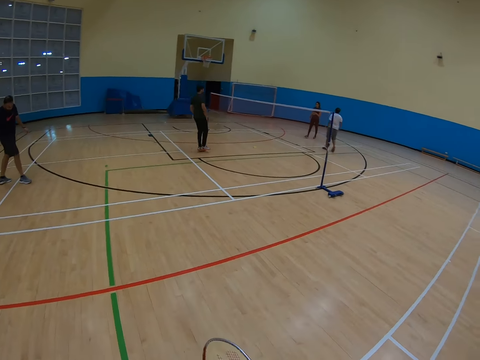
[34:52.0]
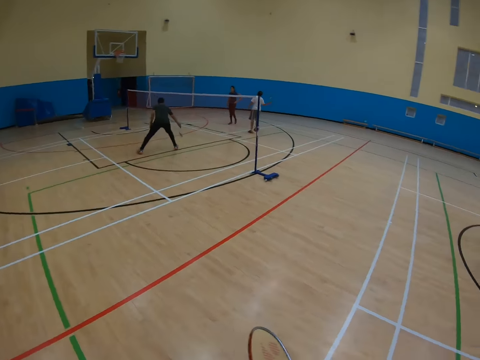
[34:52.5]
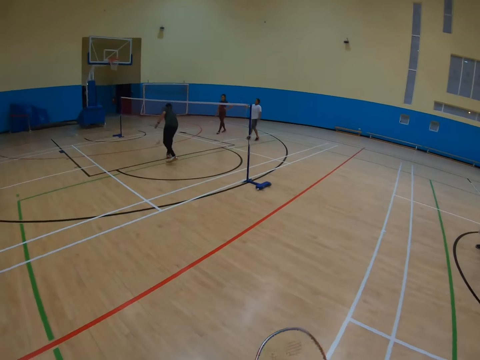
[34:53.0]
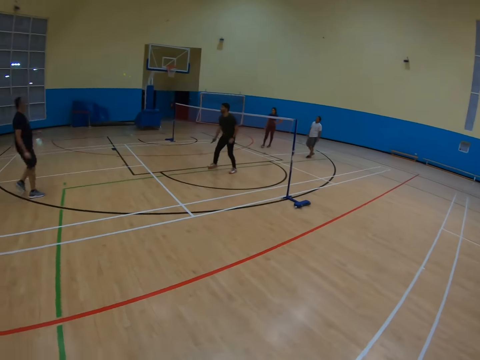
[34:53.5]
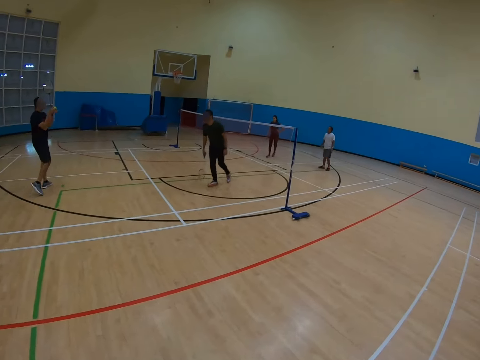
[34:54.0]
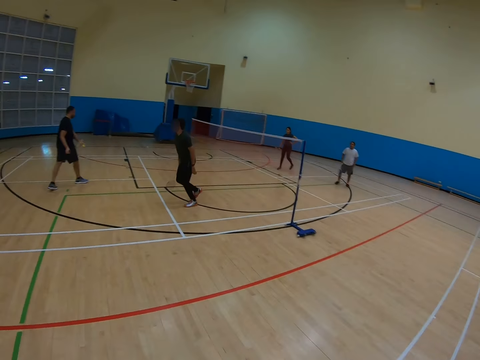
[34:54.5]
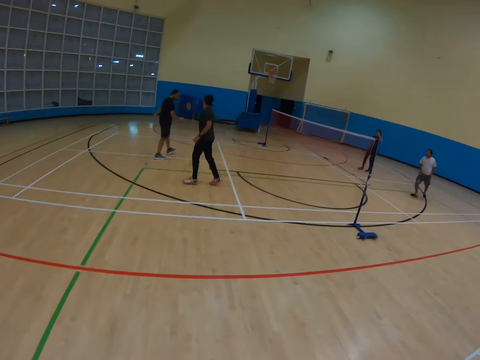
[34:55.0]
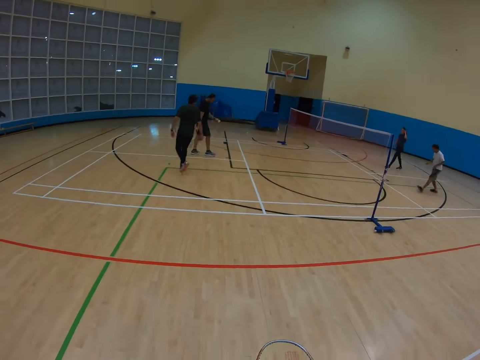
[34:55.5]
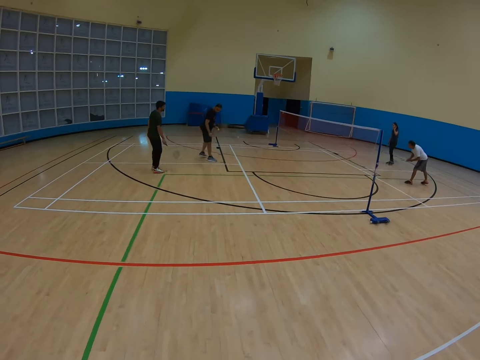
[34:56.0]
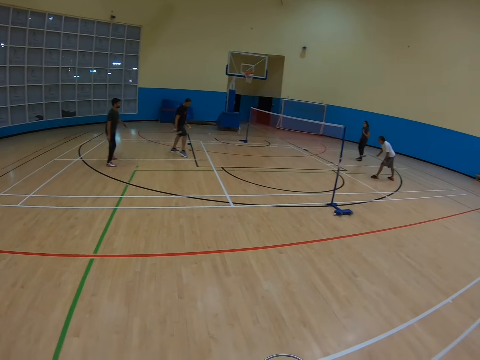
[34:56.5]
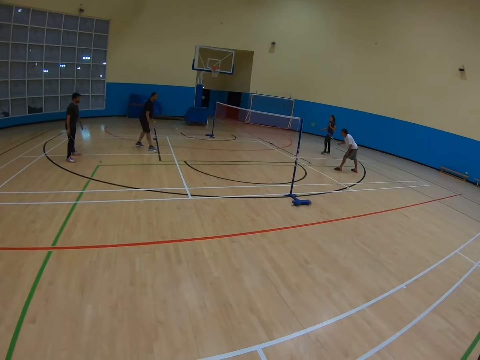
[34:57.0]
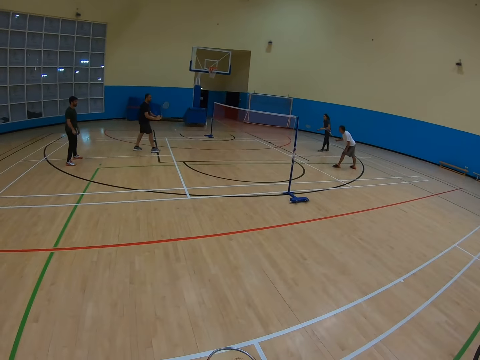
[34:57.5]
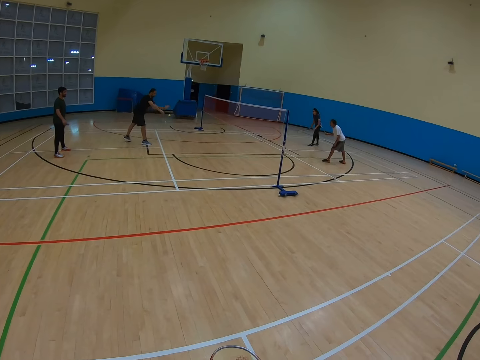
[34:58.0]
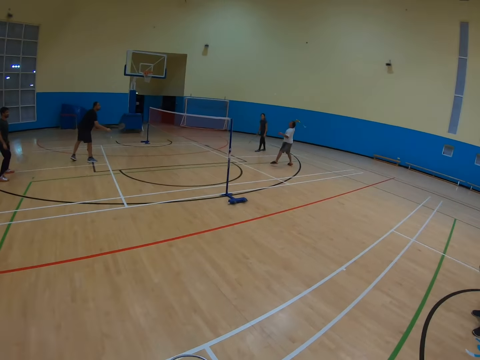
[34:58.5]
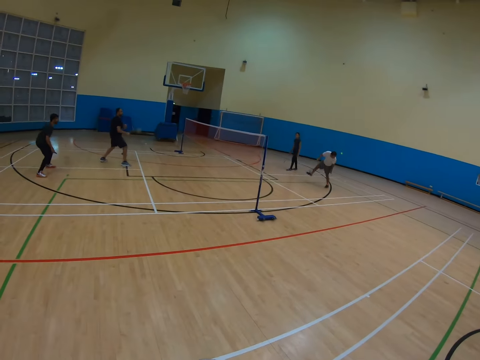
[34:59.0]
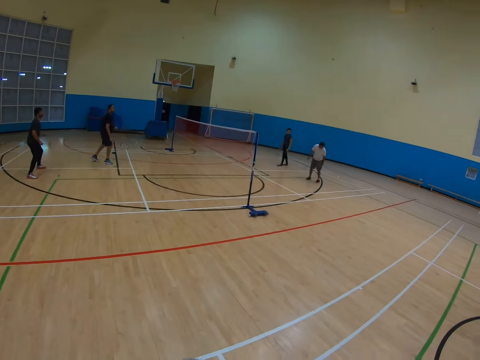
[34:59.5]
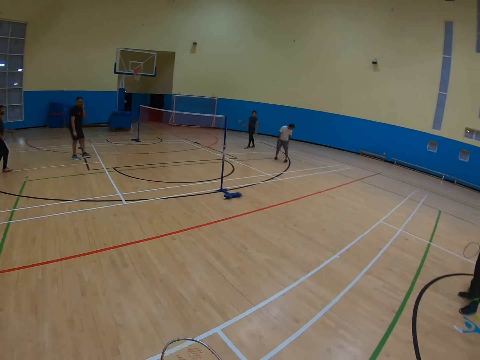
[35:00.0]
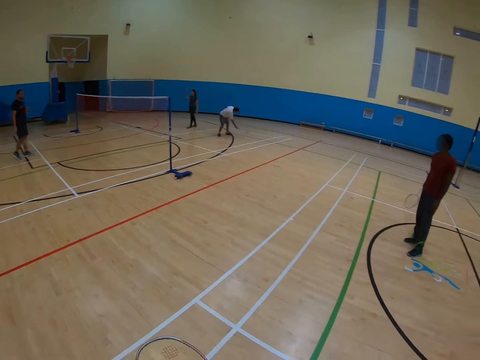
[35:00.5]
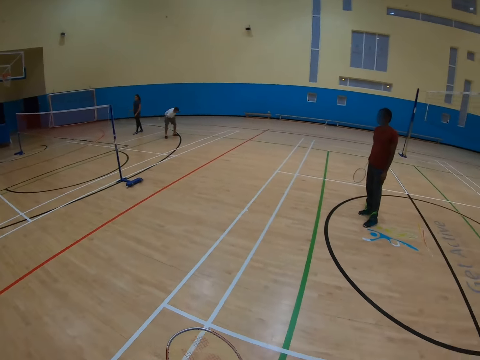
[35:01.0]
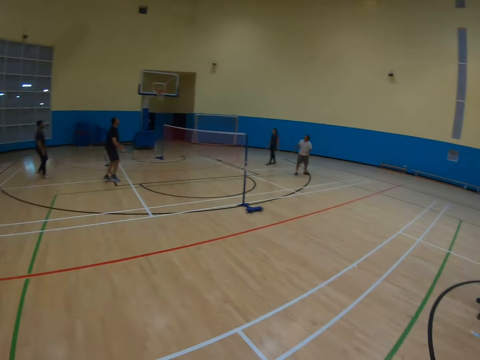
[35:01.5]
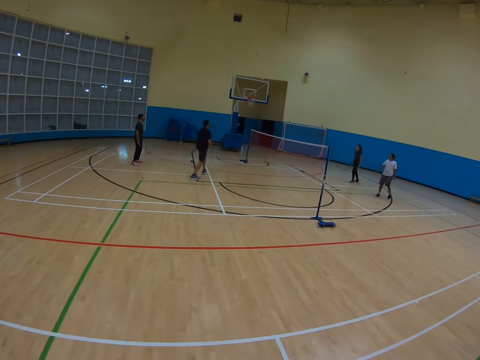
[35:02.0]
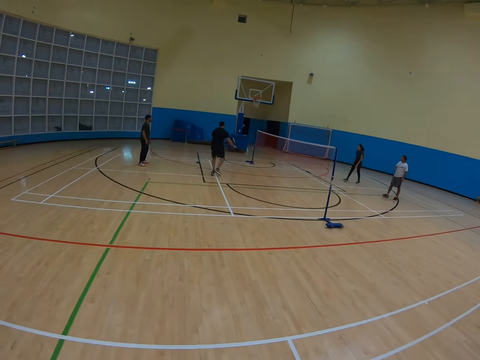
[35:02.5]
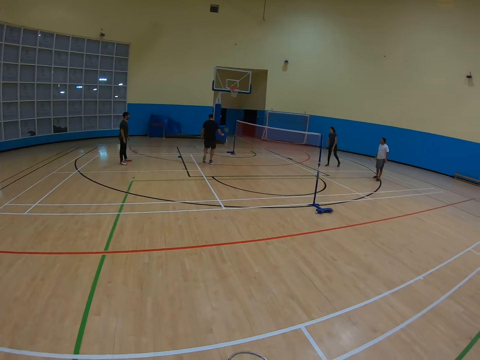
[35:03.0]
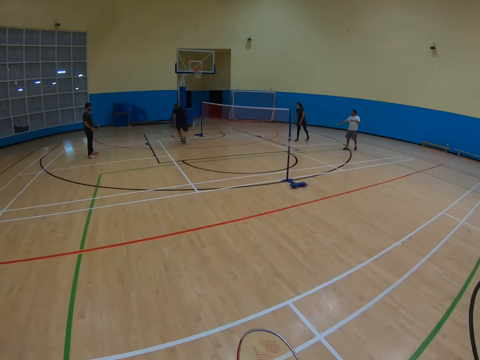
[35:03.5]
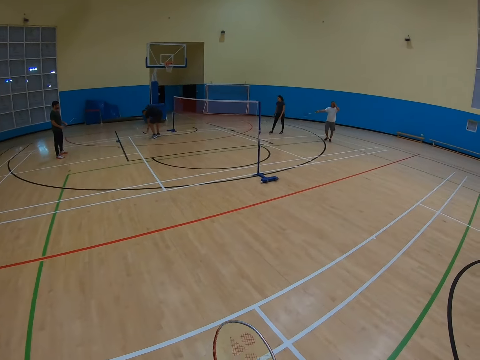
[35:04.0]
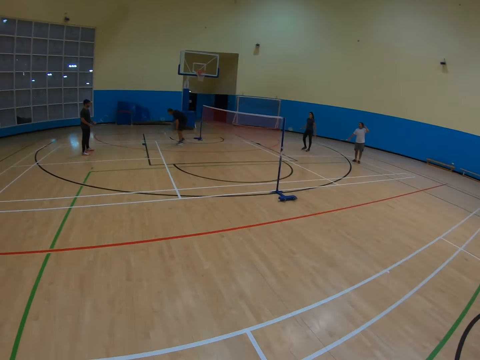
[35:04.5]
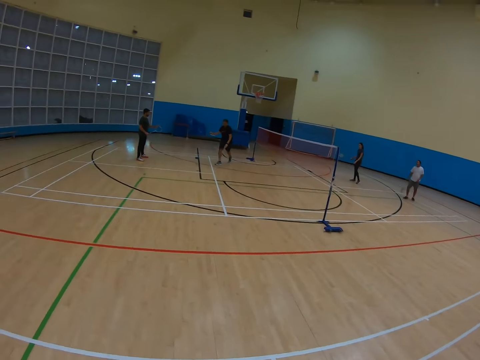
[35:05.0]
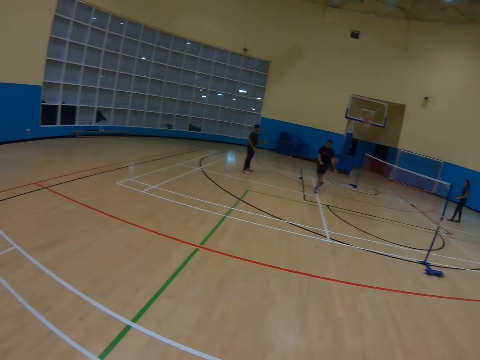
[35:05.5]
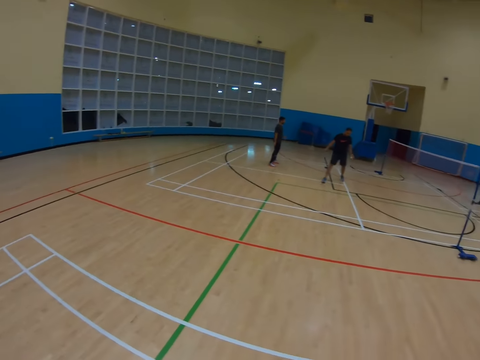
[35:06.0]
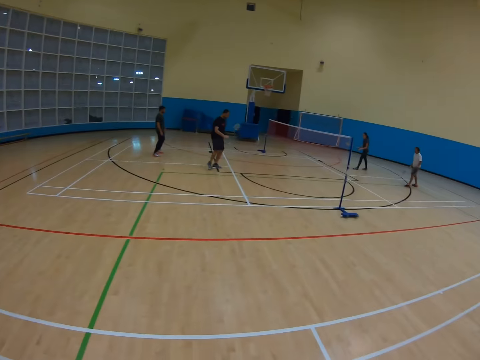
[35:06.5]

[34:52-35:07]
A man watches the badminton game players. The camera wearer watches the badminton game players.

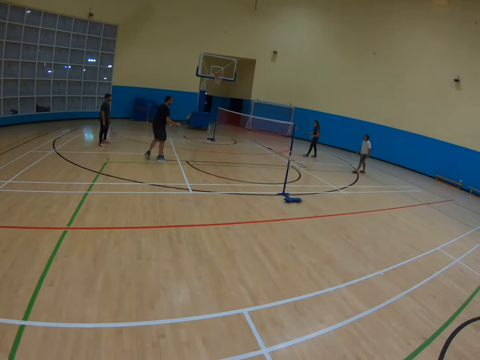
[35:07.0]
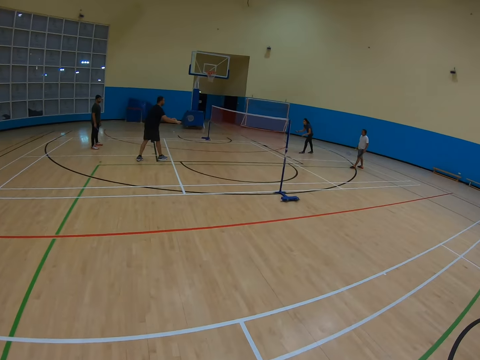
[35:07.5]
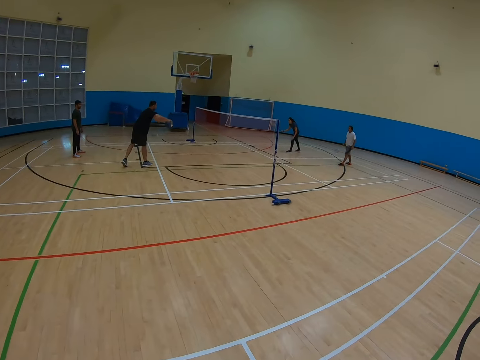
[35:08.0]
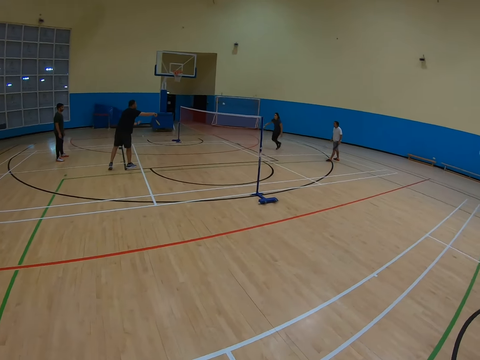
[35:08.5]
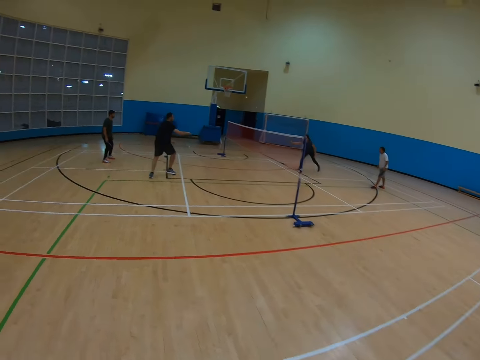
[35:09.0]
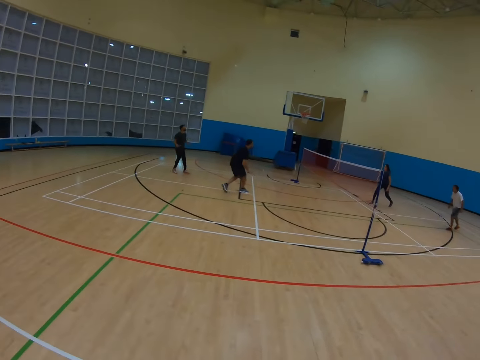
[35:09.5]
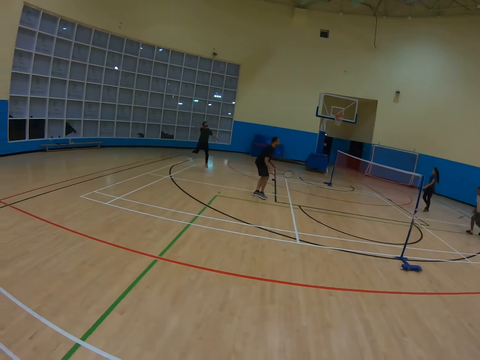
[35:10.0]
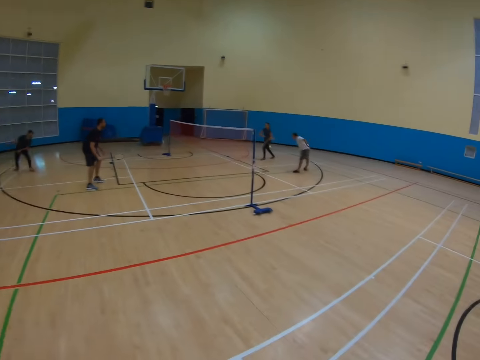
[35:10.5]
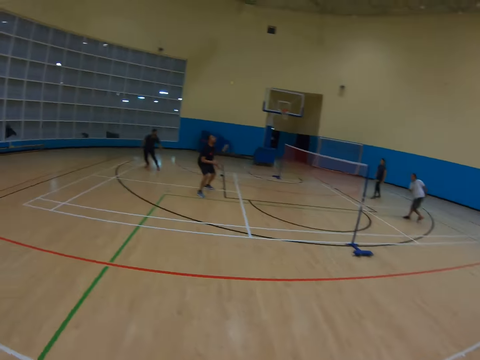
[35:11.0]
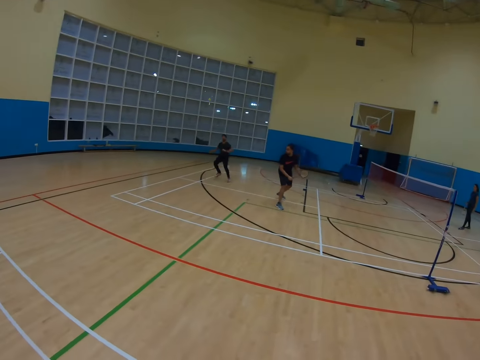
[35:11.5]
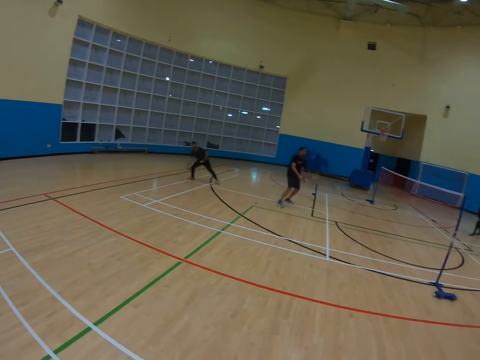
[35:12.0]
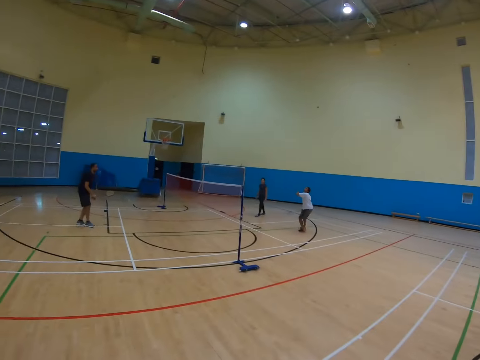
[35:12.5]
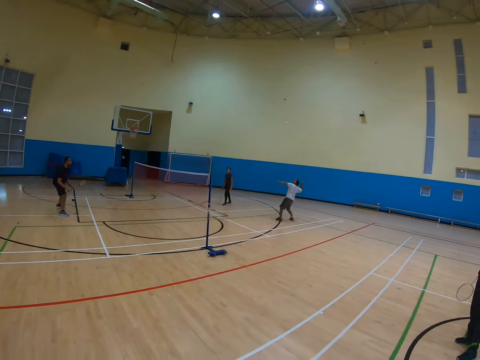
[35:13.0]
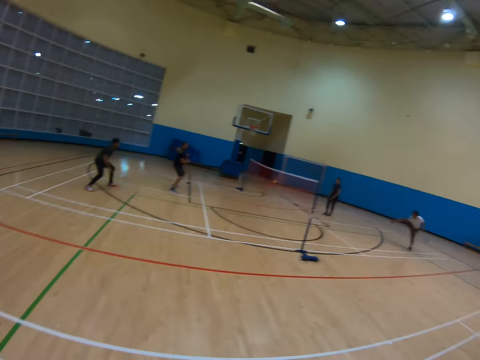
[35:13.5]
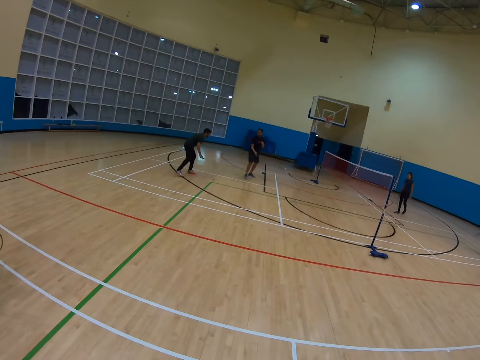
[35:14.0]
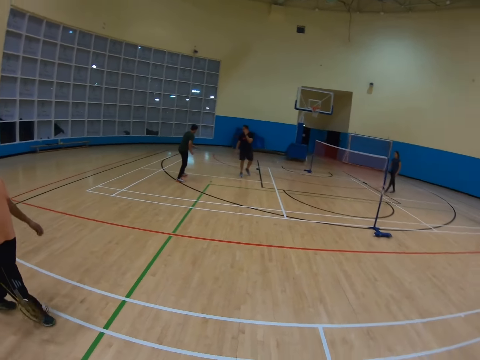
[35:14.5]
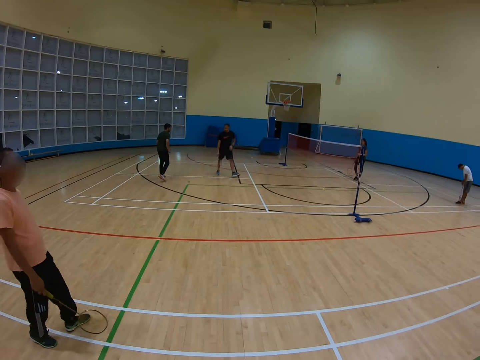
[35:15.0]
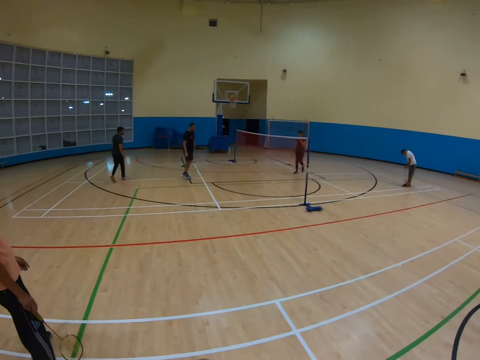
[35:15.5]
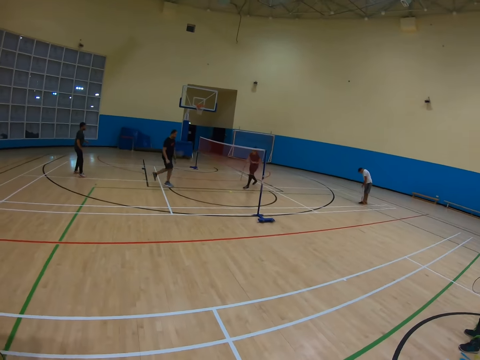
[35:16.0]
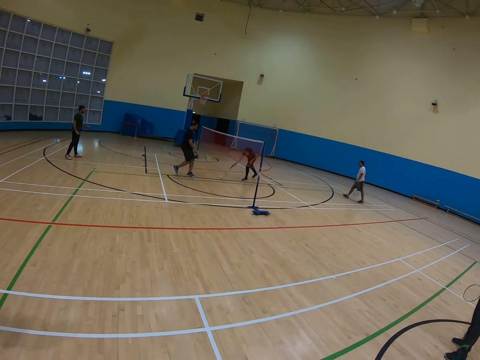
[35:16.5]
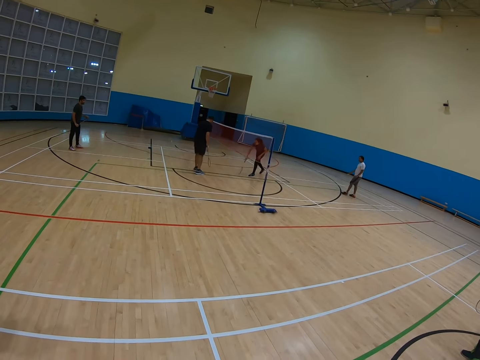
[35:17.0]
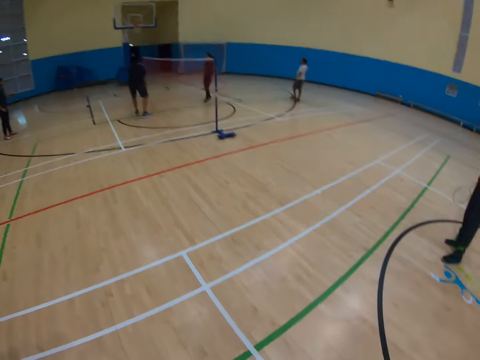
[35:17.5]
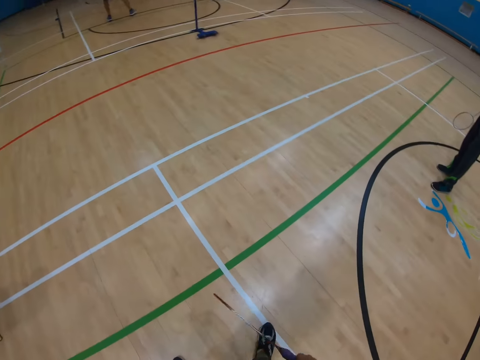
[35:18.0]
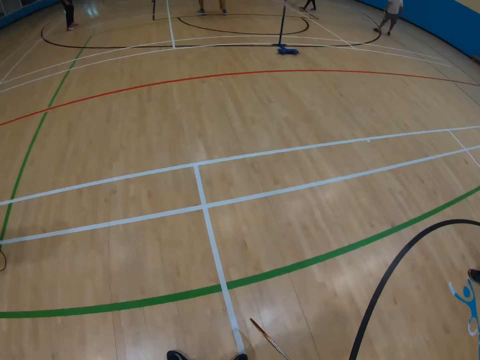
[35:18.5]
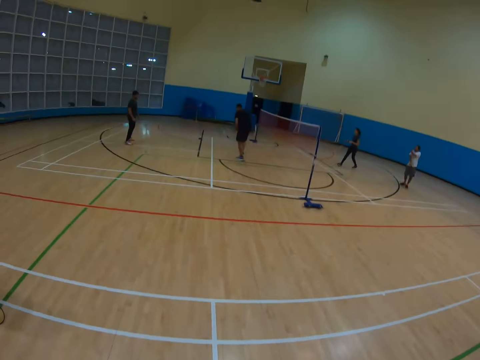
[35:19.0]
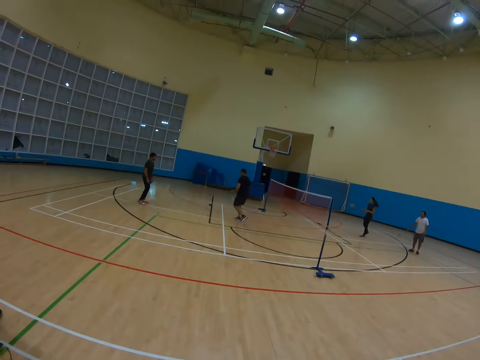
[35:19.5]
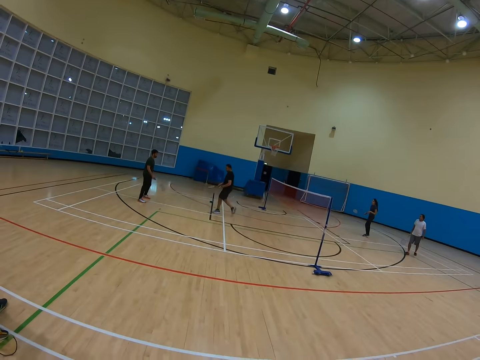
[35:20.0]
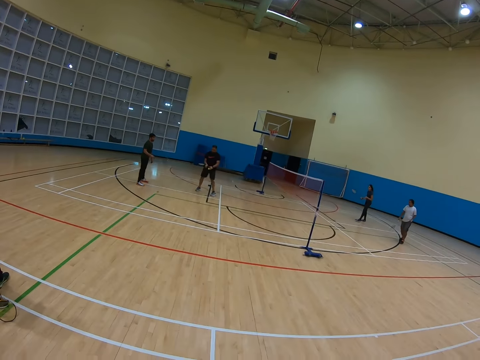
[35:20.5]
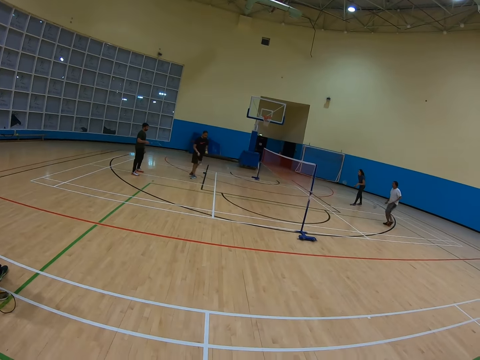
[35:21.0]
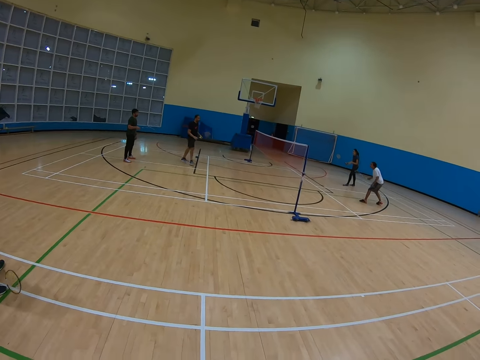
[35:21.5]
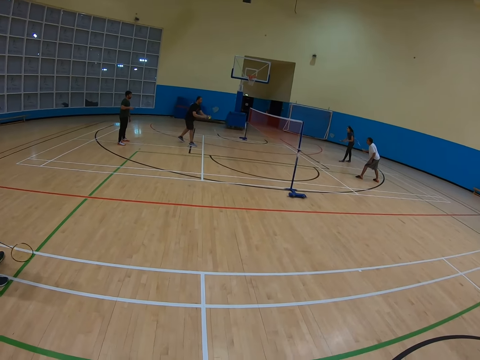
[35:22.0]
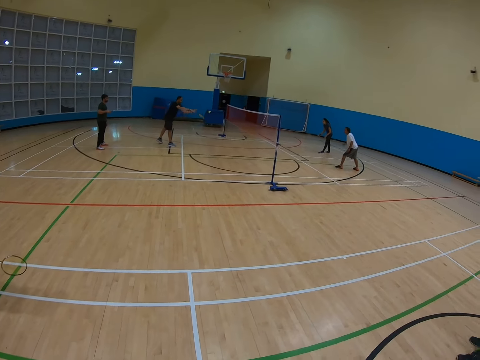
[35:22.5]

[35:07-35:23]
A man watches the badminton game players. The camera wearer watches the badminton game players.
